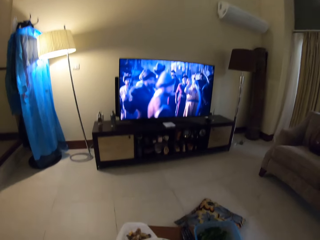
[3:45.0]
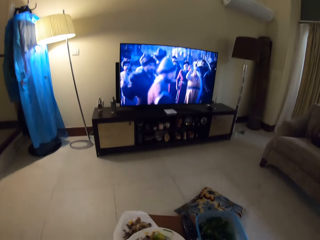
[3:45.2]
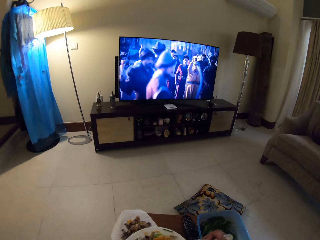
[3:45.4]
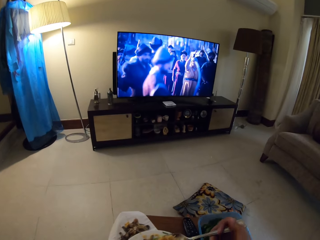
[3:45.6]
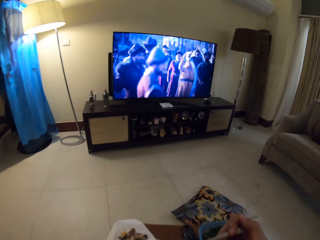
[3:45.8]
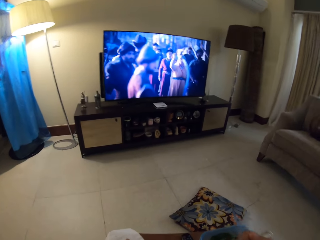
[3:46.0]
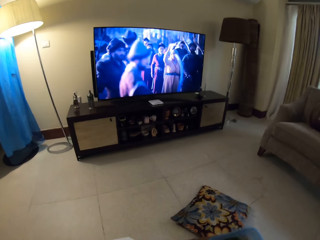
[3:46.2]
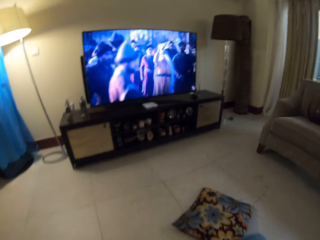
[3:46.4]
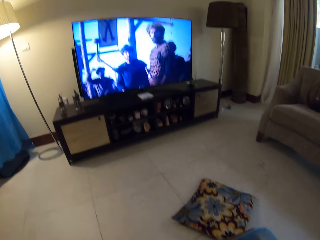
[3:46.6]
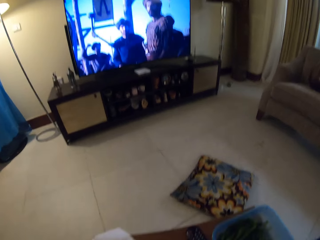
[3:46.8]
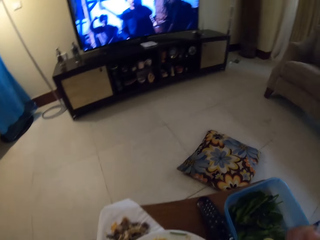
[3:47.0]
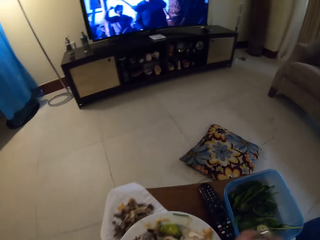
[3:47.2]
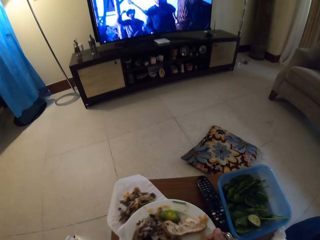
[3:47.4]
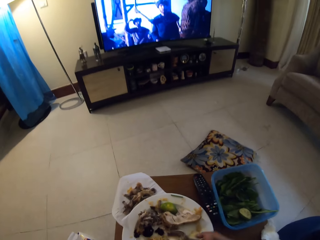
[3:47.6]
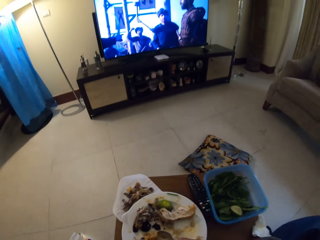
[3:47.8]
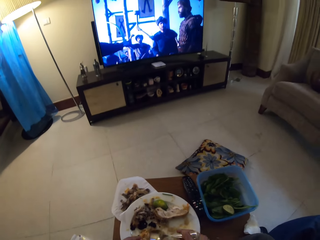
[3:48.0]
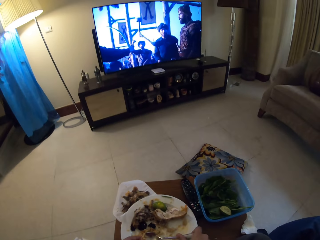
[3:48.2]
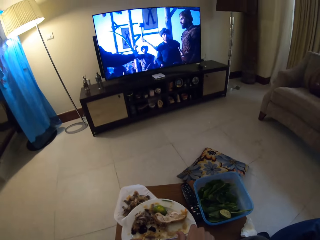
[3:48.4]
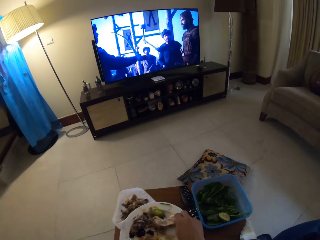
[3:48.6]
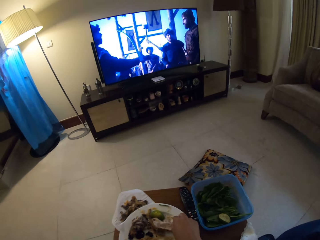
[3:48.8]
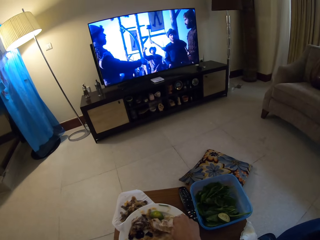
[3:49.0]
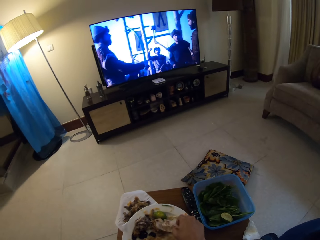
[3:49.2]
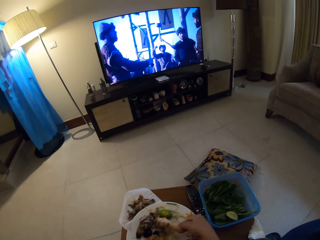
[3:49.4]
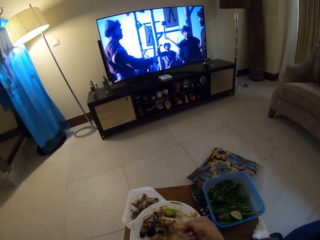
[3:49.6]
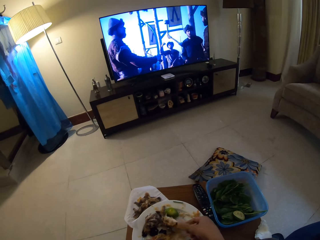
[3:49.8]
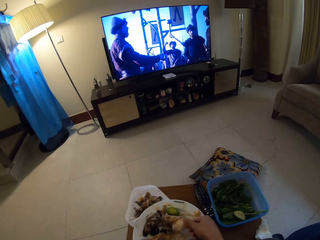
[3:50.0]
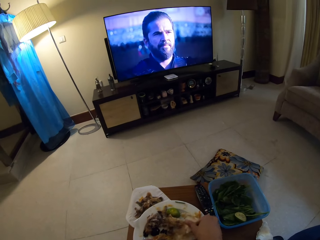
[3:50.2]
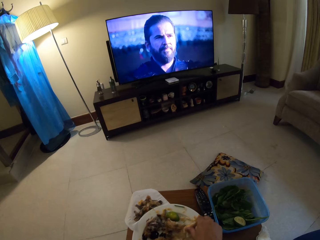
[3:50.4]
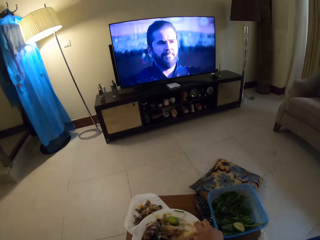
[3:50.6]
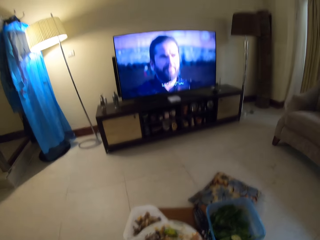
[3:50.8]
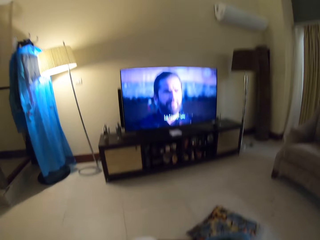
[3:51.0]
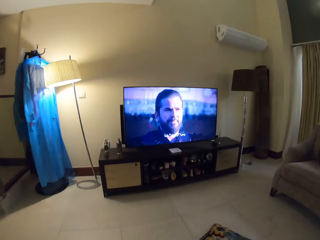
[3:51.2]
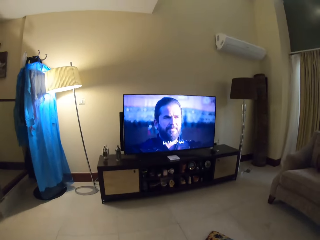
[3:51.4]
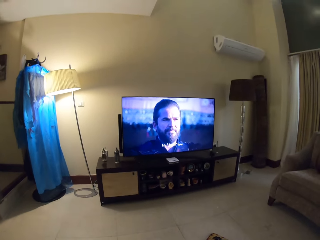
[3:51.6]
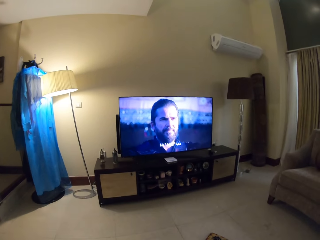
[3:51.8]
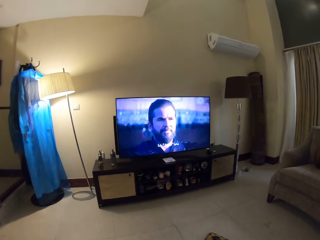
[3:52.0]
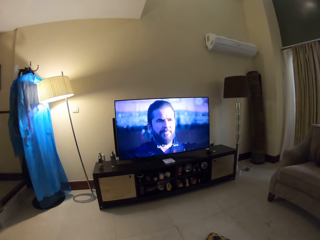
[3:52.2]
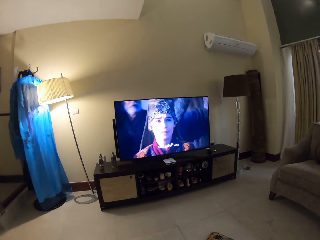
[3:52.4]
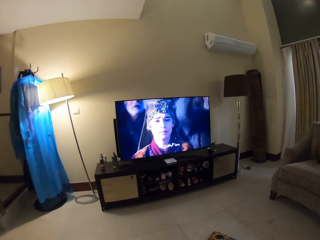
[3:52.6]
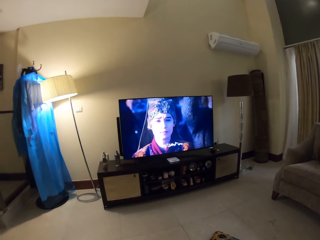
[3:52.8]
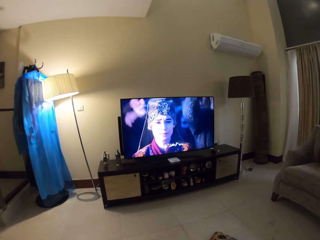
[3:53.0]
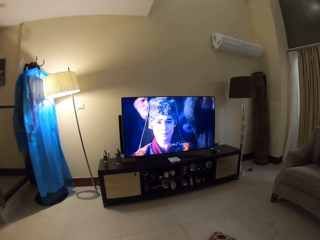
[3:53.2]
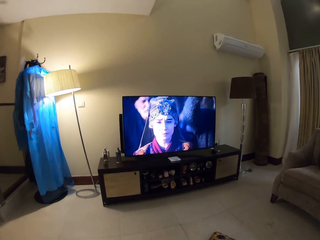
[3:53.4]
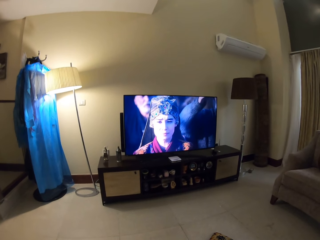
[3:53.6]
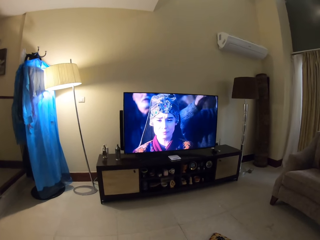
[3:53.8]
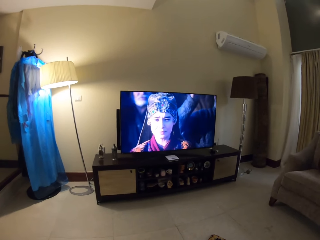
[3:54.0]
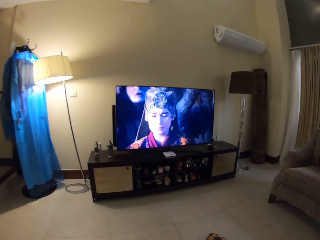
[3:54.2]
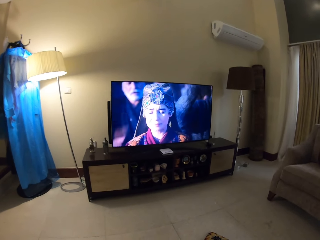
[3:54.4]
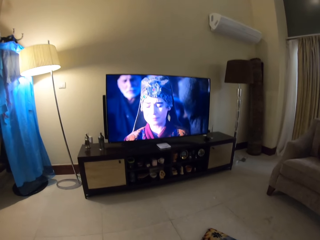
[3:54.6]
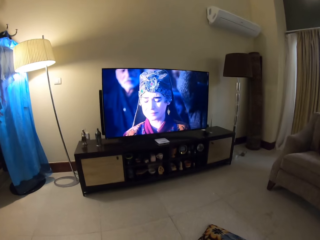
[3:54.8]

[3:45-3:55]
The camera wearer watches television. They cut meat with the right hand.

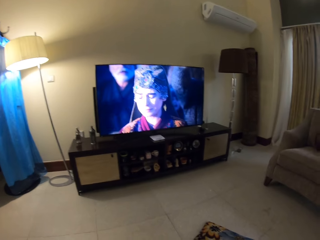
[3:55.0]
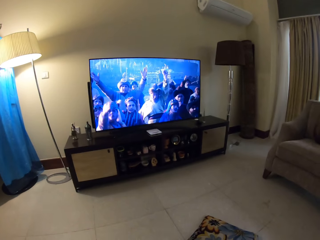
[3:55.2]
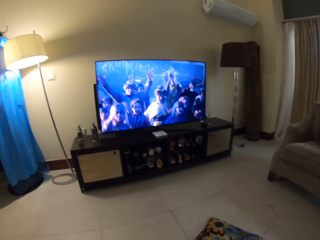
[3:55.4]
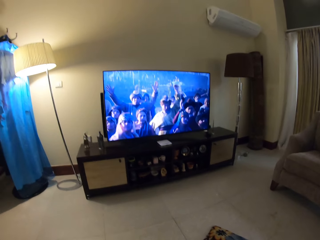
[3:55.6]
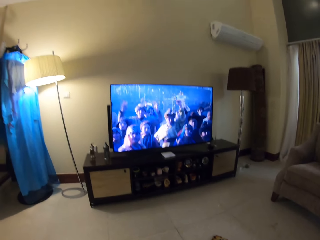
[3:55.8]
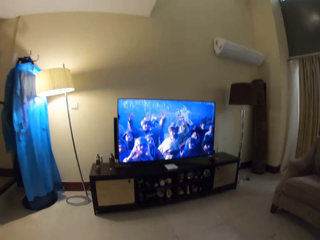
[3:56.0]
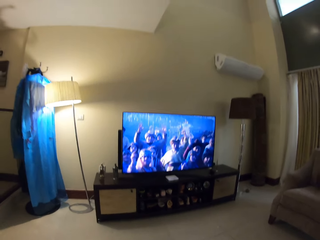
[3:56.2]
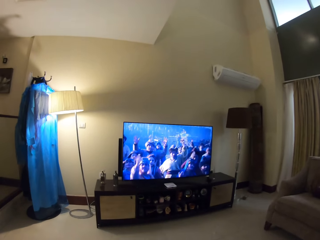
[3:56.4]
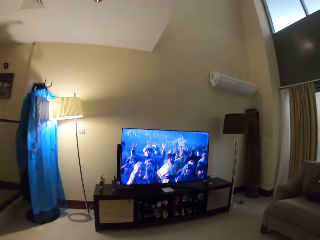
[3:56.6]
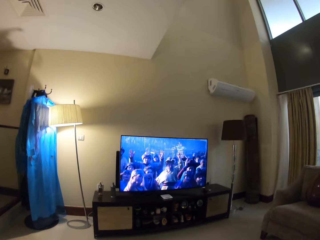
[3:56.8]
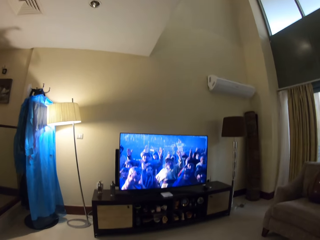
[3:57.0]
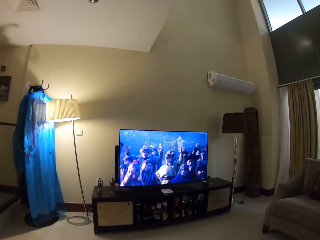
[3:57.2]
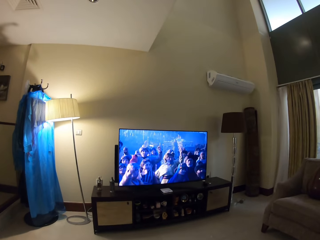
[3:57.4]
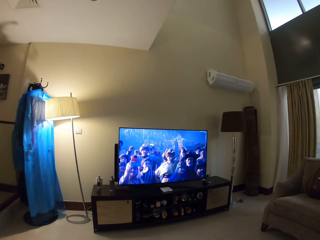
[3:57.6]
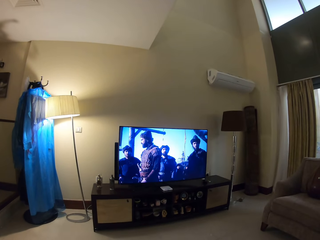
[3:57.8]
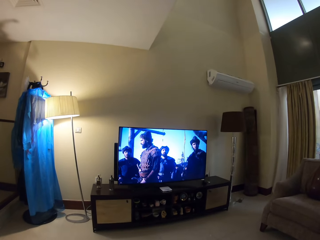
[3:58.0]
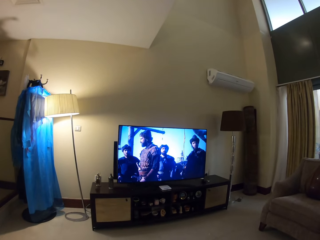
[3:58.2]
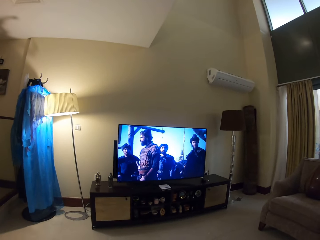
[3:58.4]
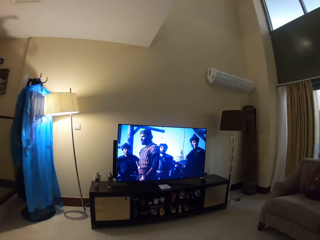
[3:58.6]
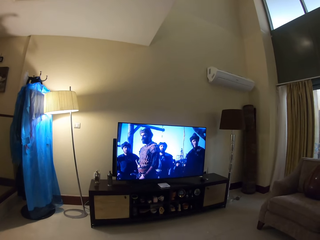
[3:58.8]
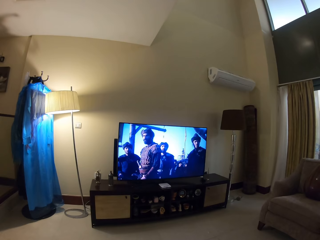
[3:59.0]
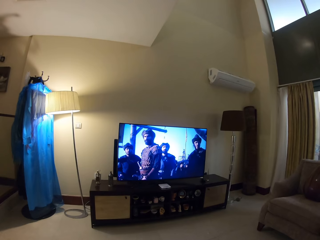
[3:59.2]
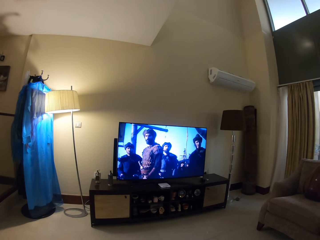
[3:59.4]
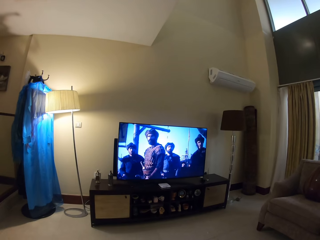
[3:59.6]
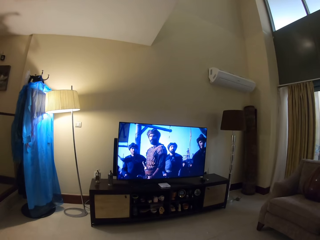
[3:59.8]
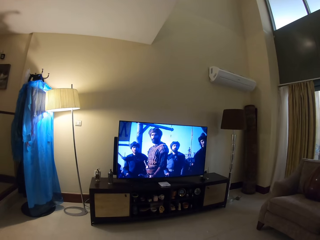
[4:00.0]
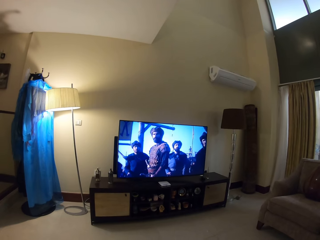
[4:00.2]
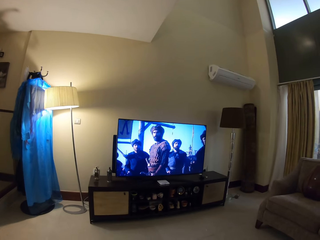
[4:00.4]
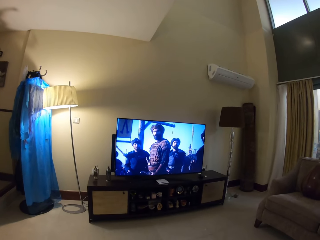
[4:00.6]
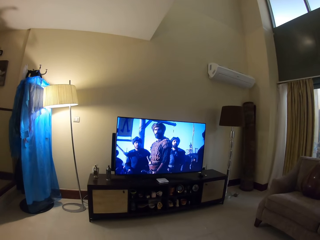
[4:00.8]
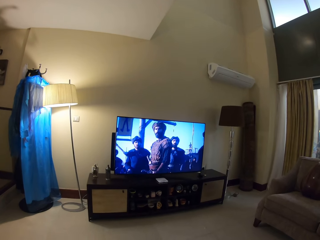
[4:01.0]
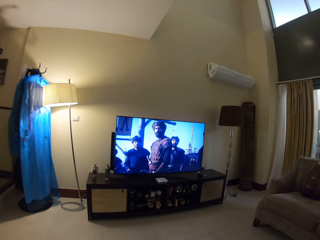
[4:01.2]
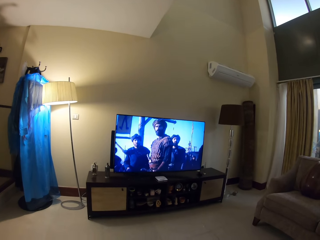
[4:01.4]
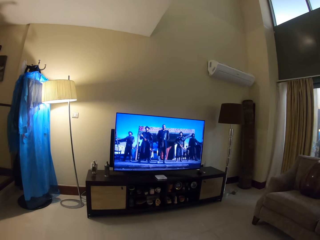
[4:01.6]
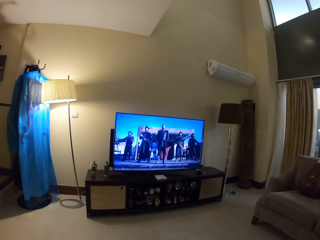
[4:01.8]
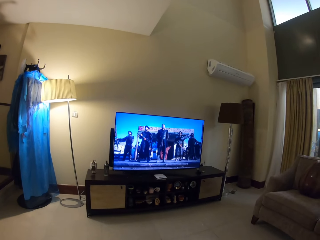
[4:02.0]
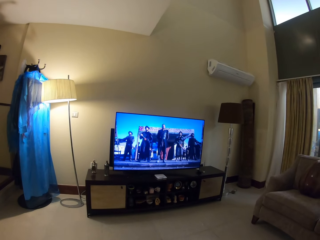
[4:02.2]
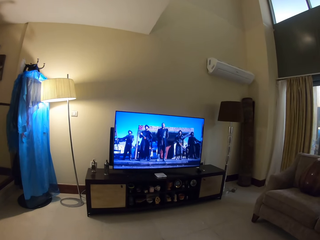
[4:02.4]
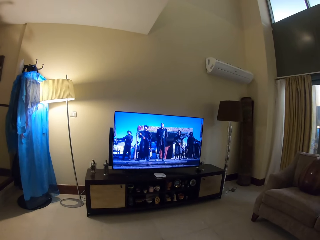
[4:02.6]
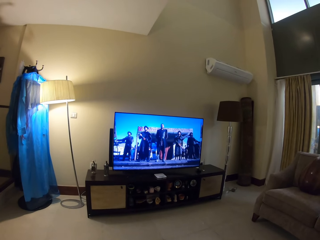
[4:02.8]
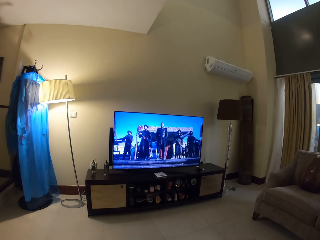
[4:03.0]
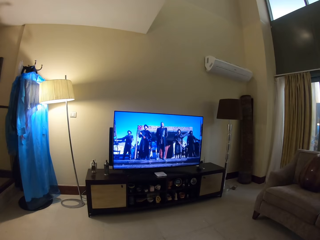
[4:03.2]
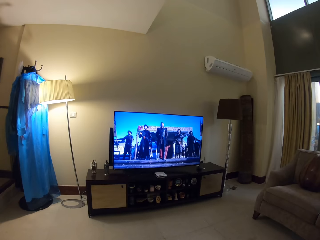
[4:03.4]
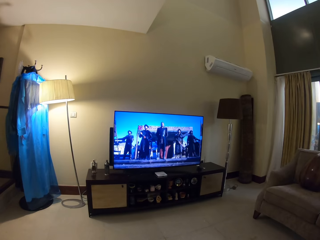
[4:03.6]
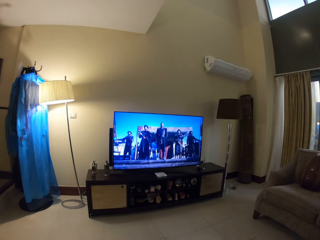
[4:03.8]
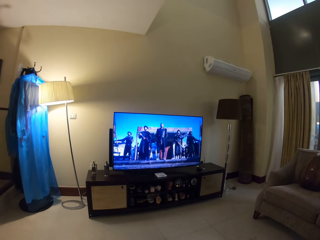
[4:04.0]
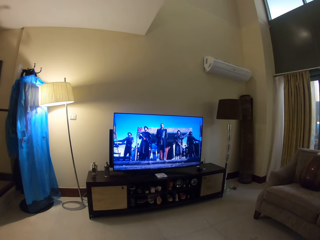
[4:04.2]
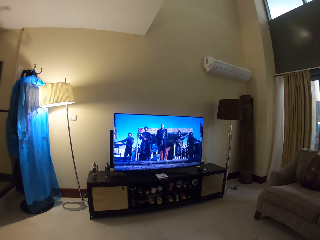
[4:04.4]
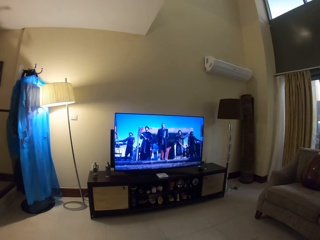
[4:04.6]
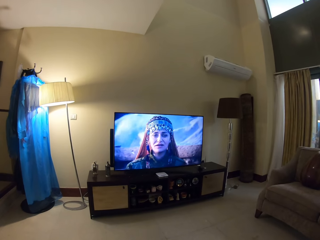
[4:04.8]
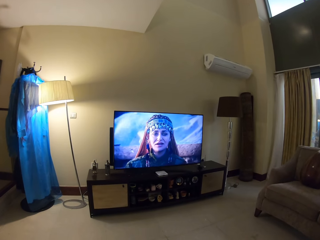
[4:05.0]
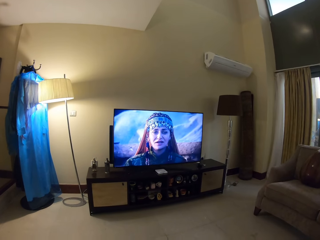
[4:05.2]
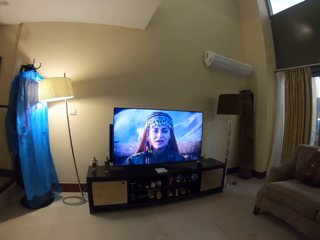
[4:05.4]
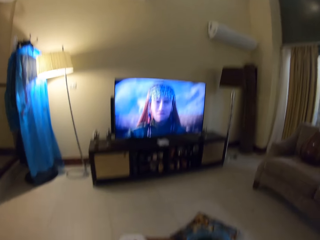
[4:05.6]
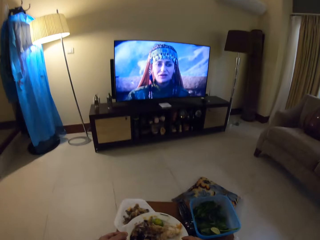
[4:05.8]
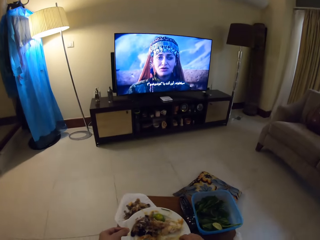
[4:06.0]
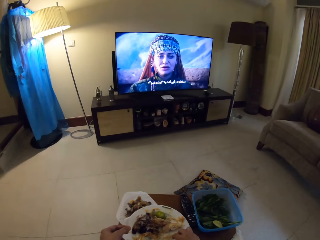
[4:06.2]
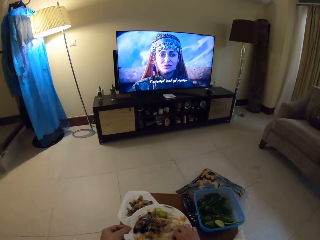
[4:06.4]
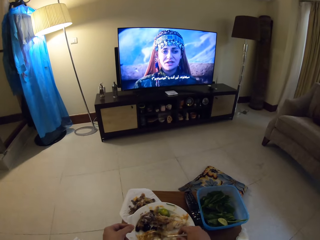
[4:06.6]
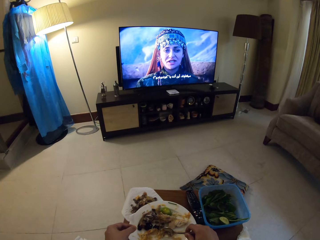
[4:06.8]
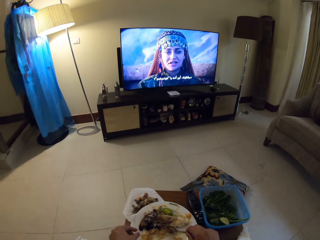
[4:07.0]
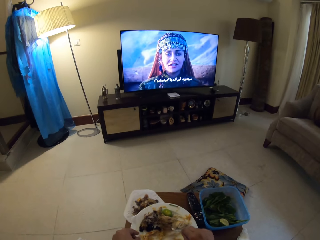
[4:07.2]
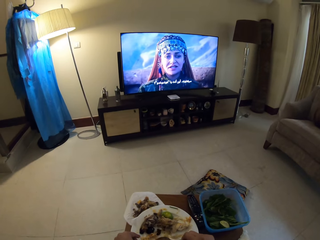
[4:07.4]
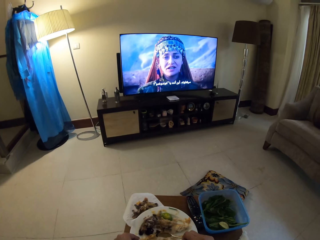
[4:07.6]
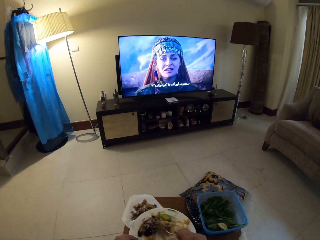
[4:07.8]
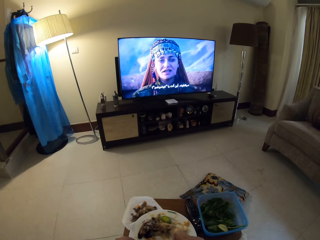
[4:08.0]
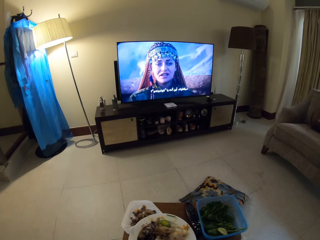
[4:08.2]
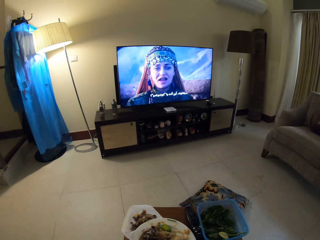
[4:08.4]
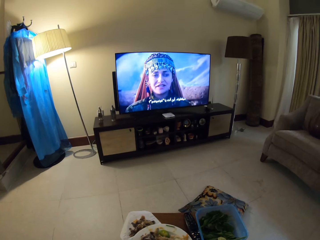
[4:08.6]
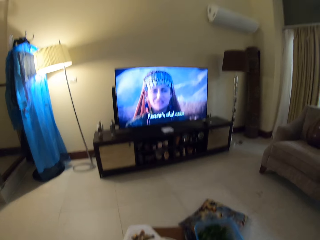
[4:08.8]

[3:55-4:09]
The camera wearer watches television. They hold a spoon on the plate.
